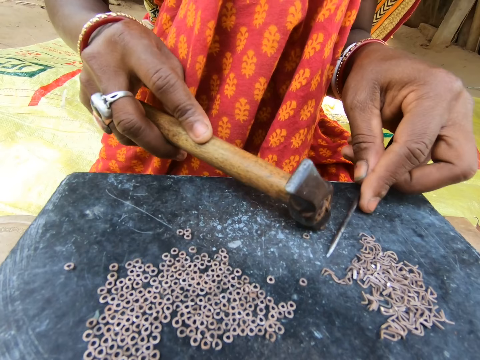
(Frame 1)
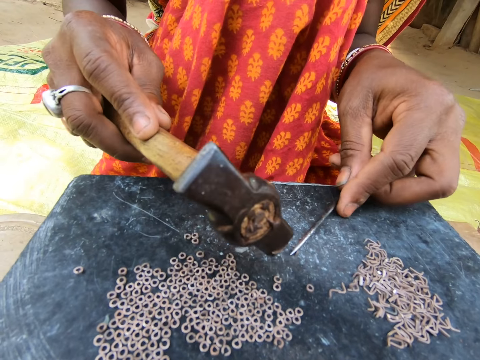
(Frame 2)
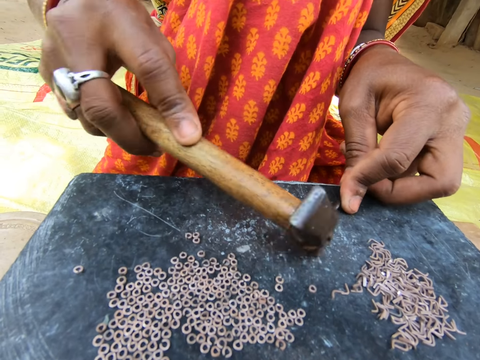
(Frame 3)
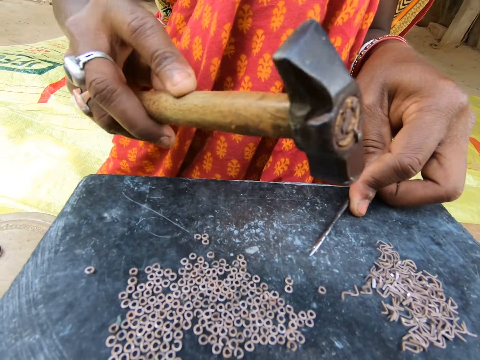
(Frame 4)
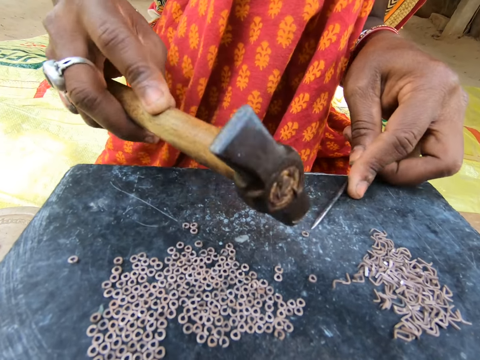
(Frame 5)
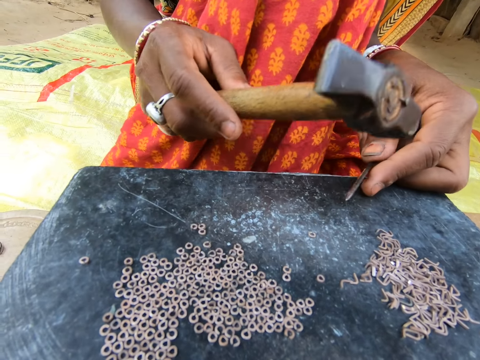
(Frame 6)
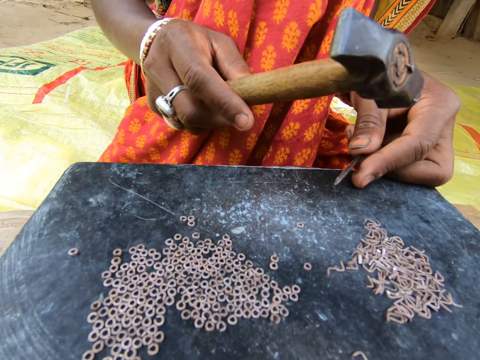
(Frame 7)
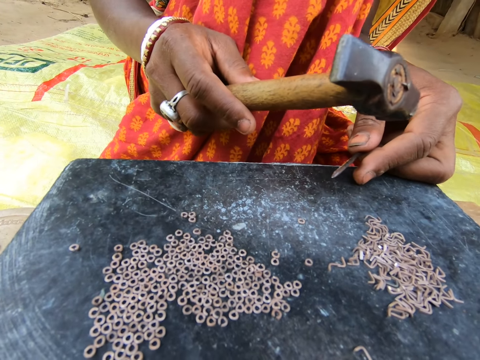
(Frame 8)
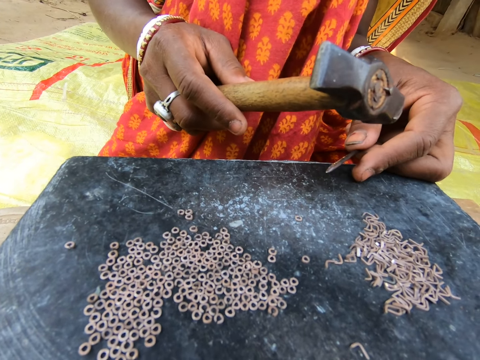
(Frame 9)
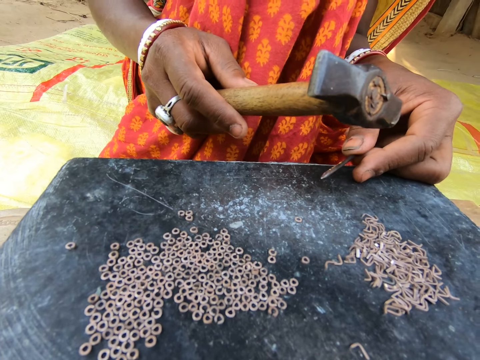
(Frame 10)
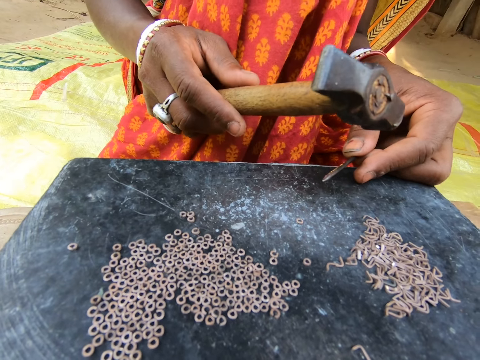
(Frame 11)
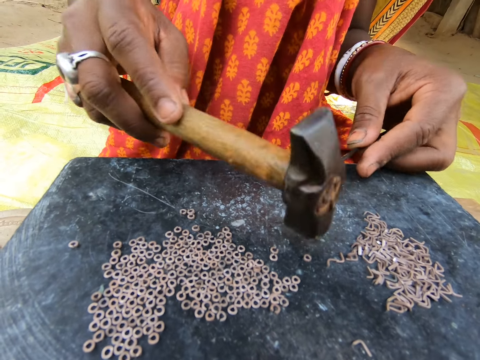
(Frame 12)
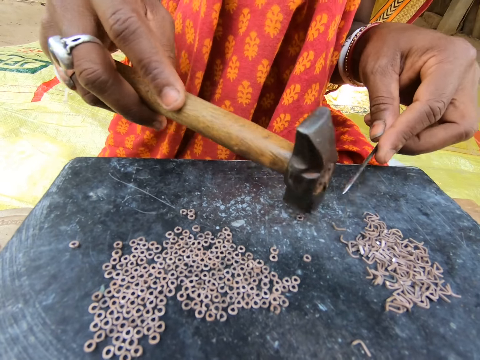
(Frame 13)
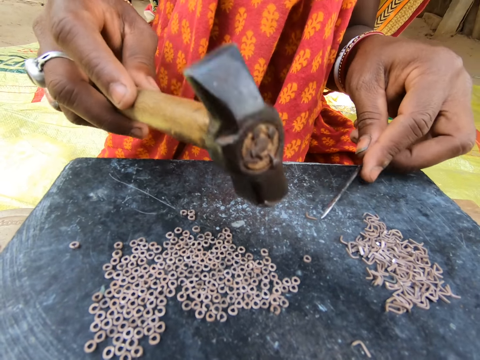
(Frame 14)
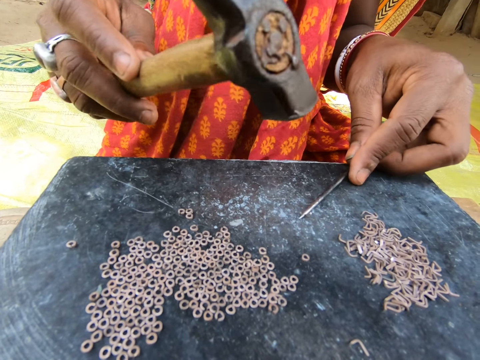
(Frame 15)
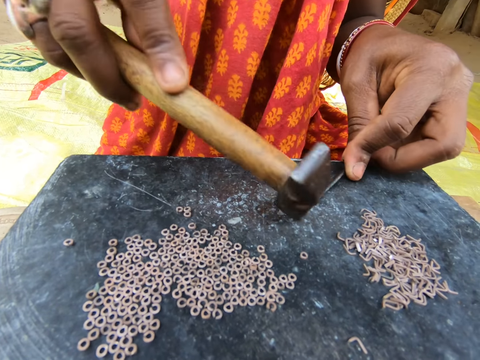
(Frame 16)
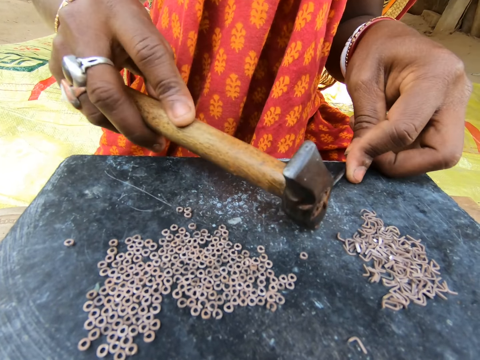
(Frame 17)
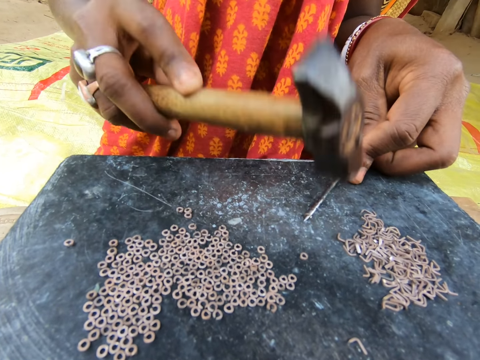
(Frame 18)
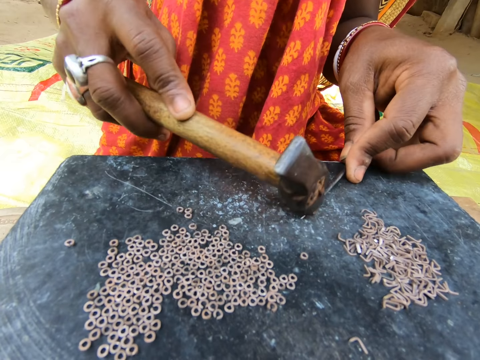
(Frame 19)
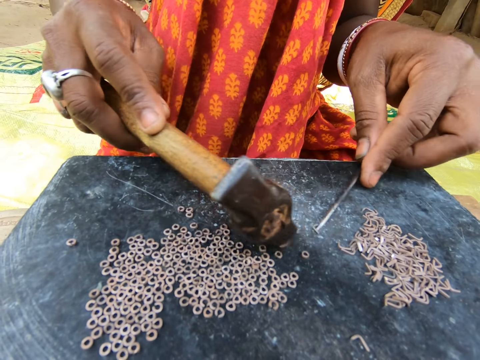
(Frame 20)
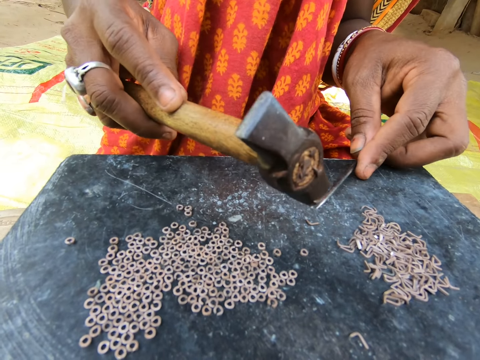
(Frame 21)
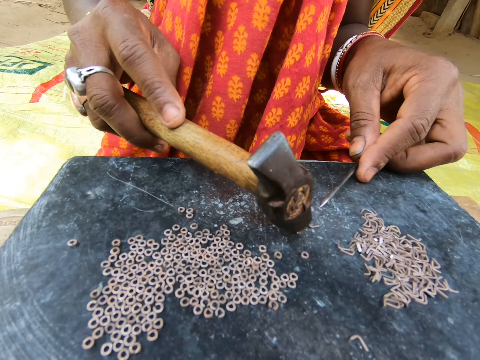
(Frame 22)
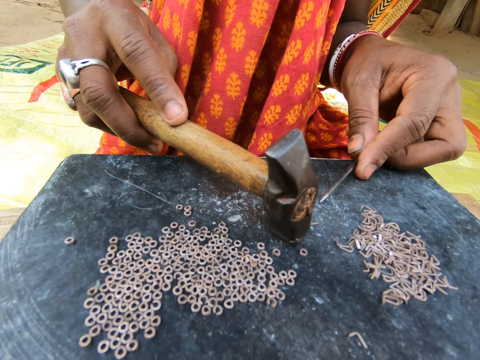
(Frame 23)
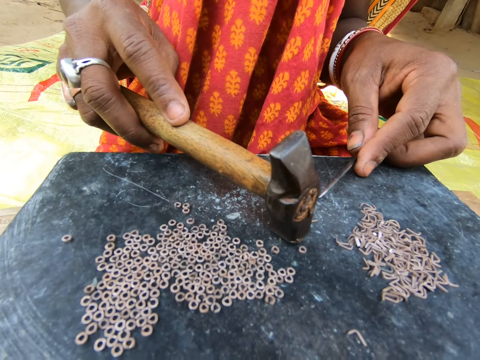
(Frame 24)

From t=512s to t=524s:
The woman moves the metal ring on the table aside with the hammer in her right hand. The woman moves the piece of metal on the table with the rod in her left hand. The woman hits the piece of metal into a ring with the hammer in her right hand. The woman moves the metal ring on the table aside with the hammer in her right hand. The woman moves the piece of metal on the table with the rod in her left hand. The woman hits the piece of metal into a ring with the hammer in her right hand. The woman moves the metal ring on the table aside with the hammer in her right hand. The woman moves the piece of metal on the table with the rod in her left hand.

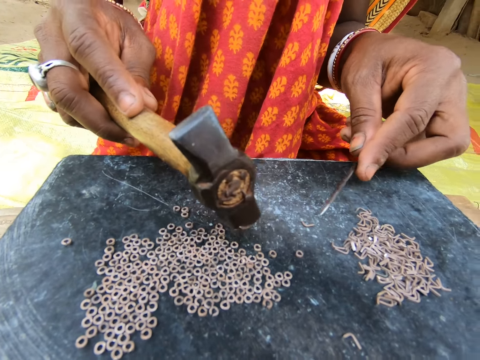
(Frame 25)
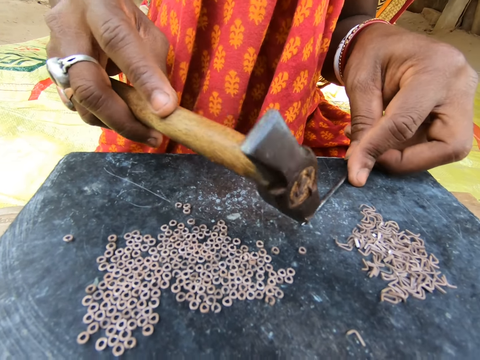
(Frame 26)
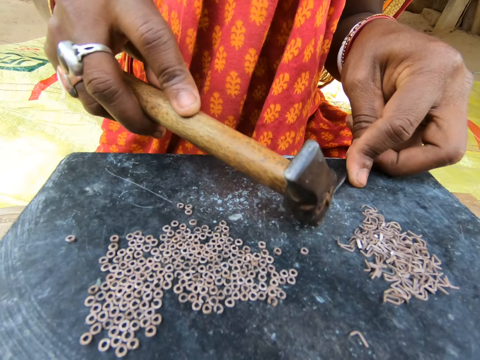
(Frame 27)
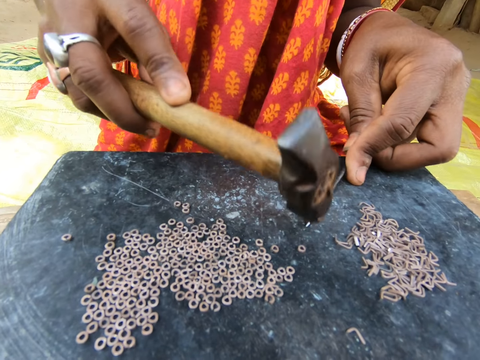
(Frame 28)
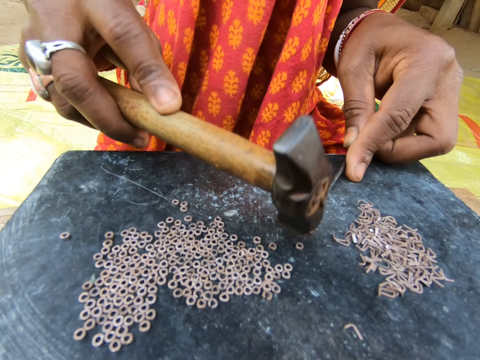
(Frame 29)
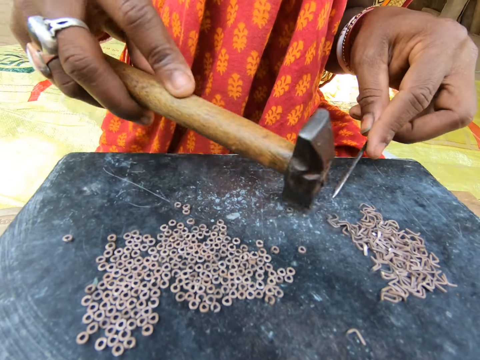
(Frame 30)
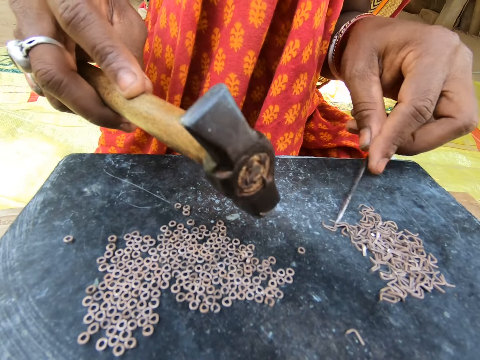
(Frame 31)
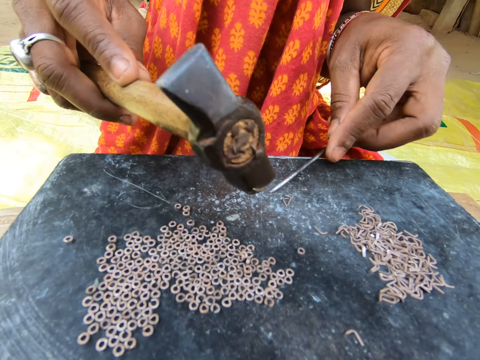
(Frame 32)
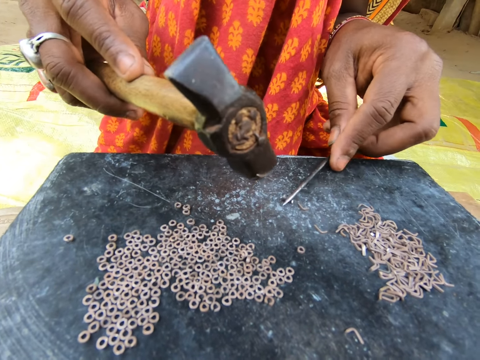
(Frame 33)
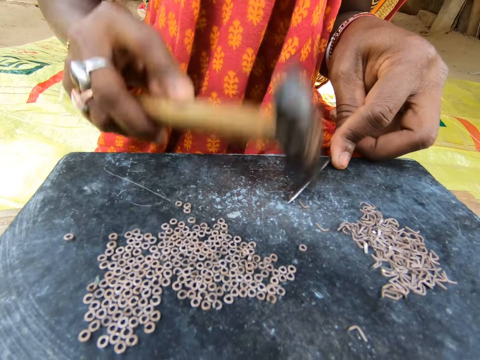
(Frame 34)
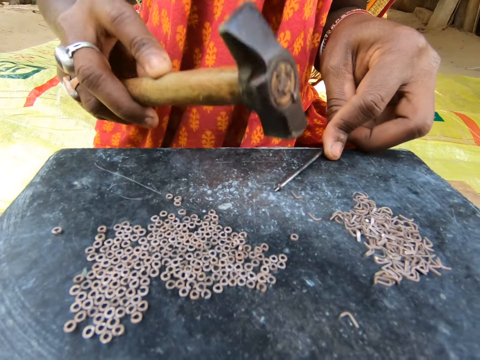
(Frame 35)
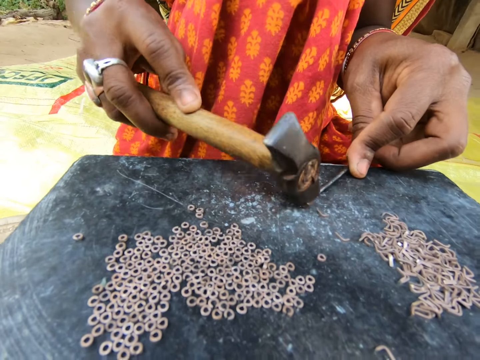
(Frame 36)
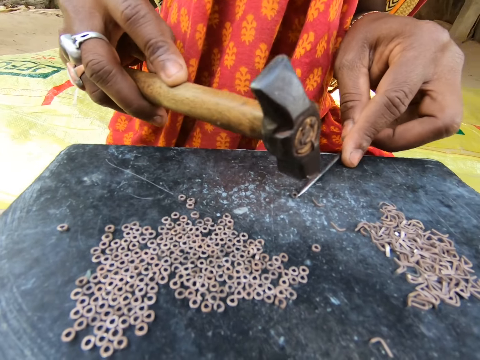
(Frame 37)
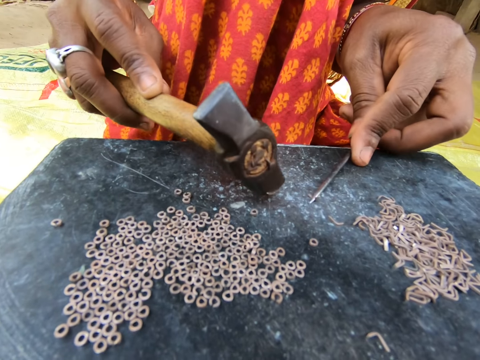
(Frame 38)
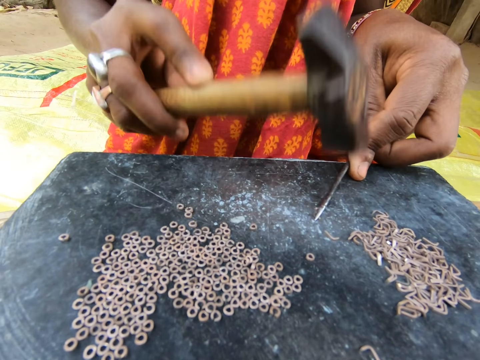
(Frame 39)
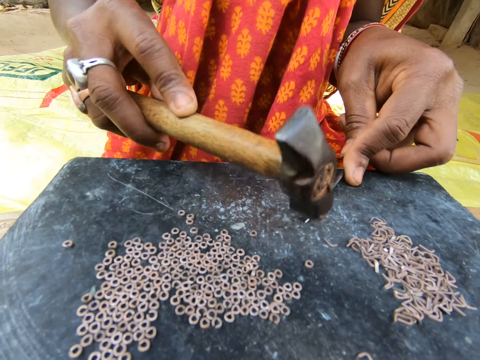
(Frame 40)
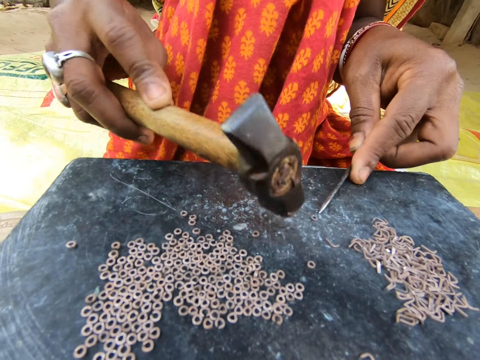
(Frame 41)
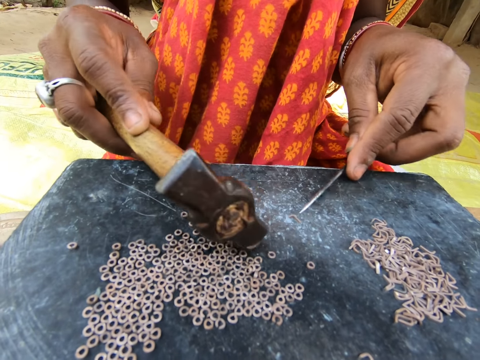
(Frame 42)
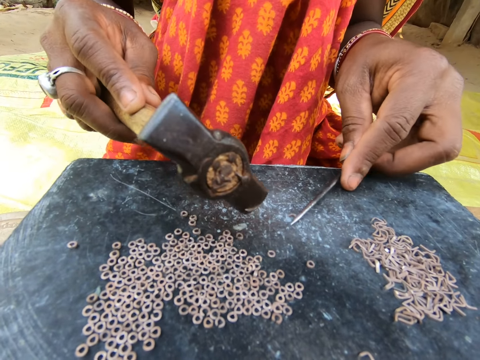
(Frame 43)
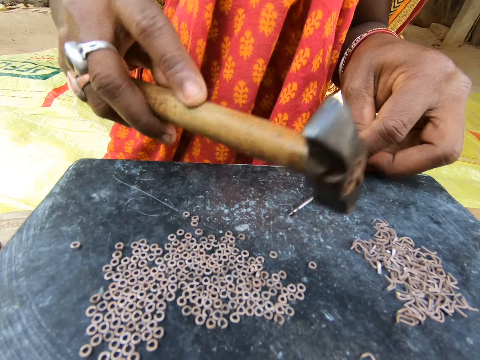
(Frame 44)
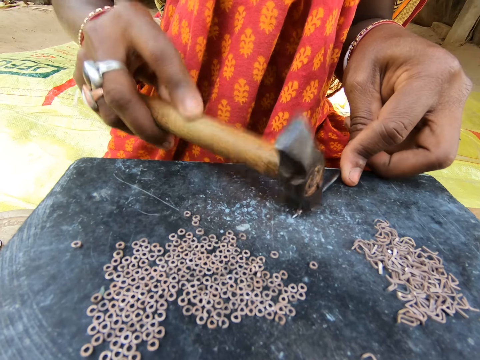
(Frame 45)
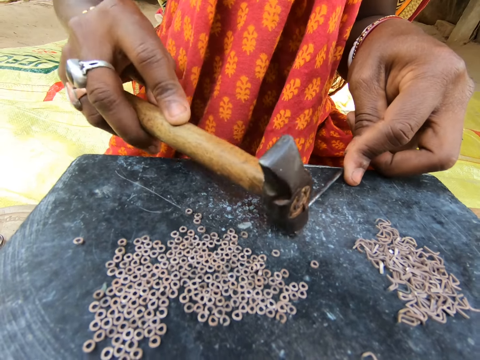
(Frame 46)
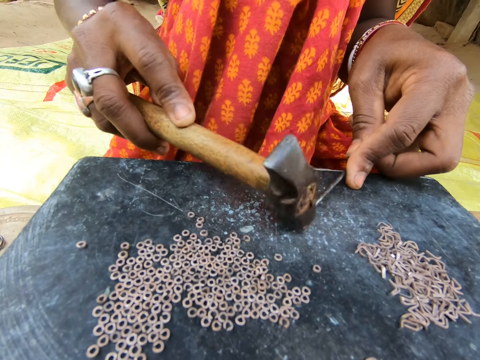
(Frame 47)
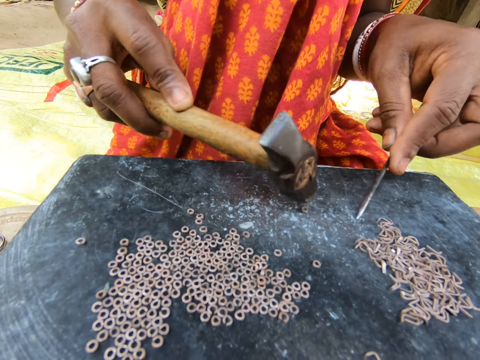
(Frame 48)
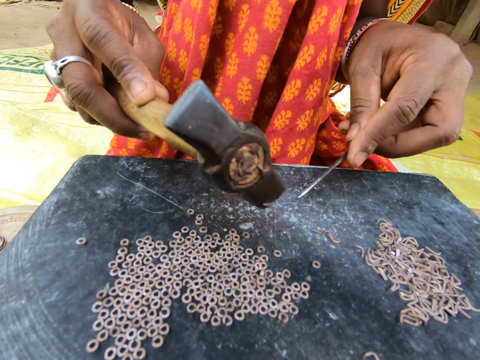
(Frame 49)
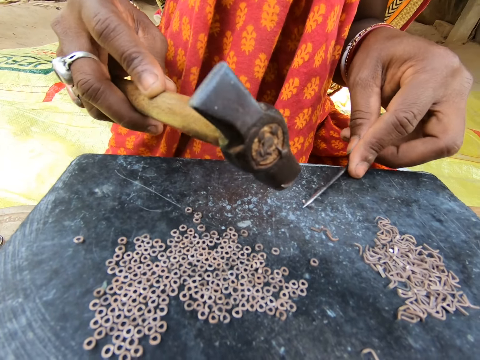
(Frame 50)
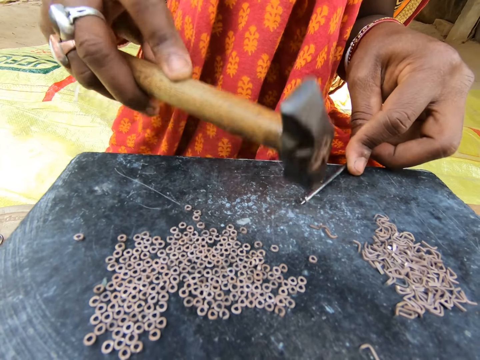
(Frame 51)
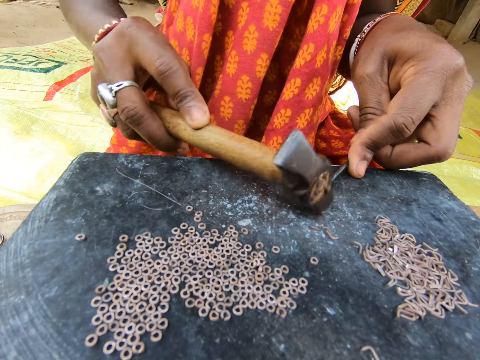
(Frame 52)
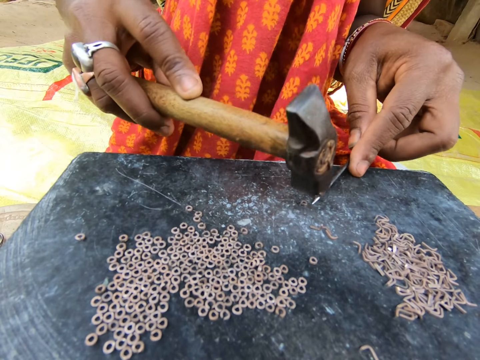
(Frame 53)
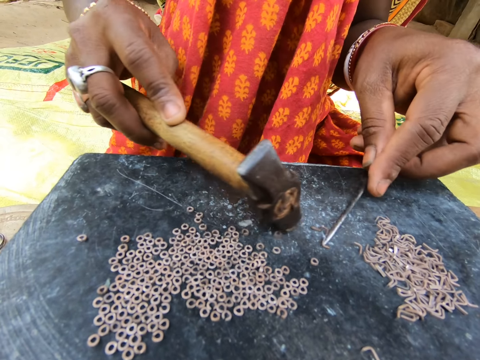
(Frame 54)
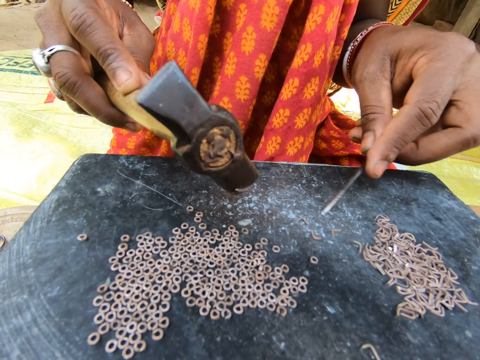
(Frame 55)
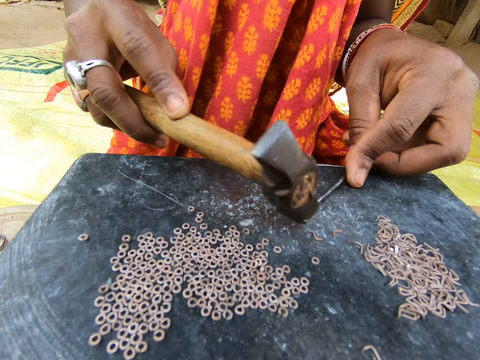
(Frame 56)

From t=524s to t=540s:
The woman hits the piece of metal into a ring with the hammer in her right hand. The woman moves the metal ring on the table aside with the hammer in her right hand. The woman moves the piece of metal on the table with the rod in her left hand. The woman hits the piece of metal into a ring with the hammer in her right hand. The woman moves the metal ring on the table aside with the hammer in her right hand. The woman hits the piece of metal into a ring with the hammer in her right hand. The woman moves the metal ring on the table aside with the hammer in her right hand. The woman moves the piece of metal on the table with the rod in her left hand. The woman hits the piece of metal into a ring with the hammer in her right hand. The woman moves the metal ring on the table aside with the hammer in her right hand. The woman moves the piece of metal on the table with the rod in her left hand. The woman hits the piece of metal into a ring with the hammer in her right hand. The woman moves the metal ring on the table aside with the hammer in her right hand. The woman moves the piece of metal on the table with the rod in her left hand.
